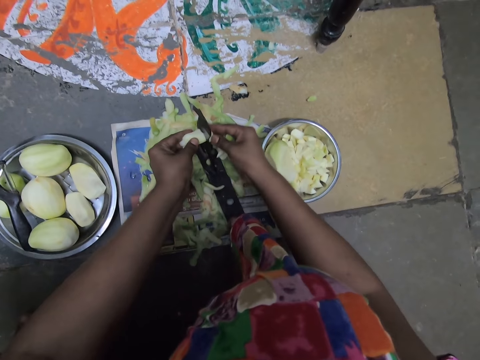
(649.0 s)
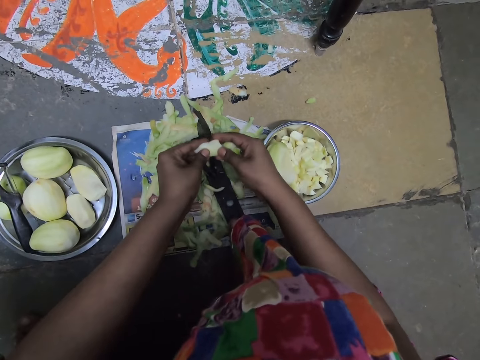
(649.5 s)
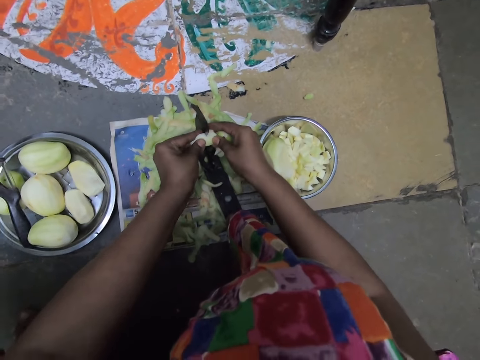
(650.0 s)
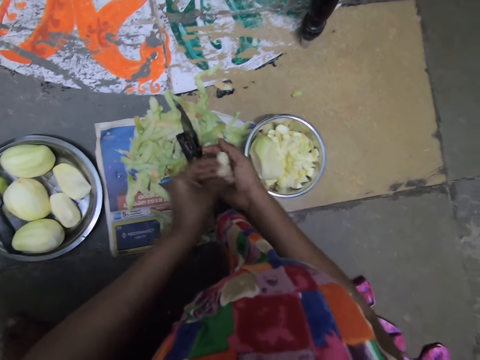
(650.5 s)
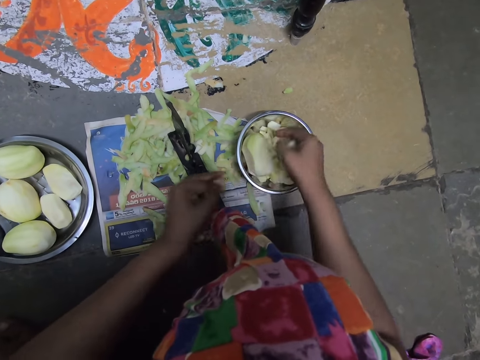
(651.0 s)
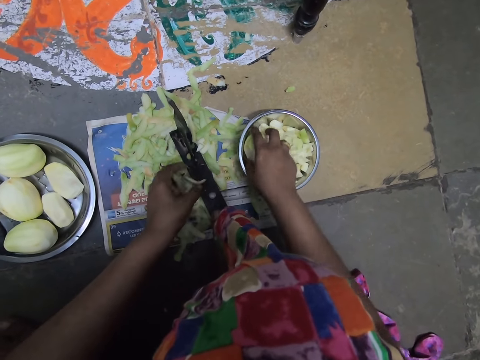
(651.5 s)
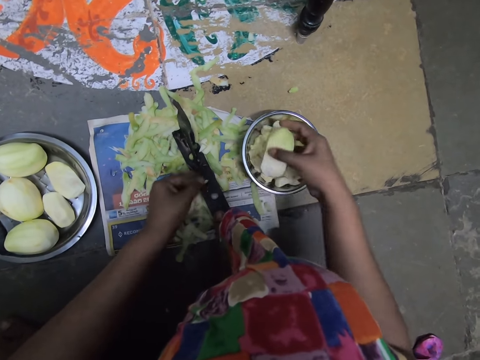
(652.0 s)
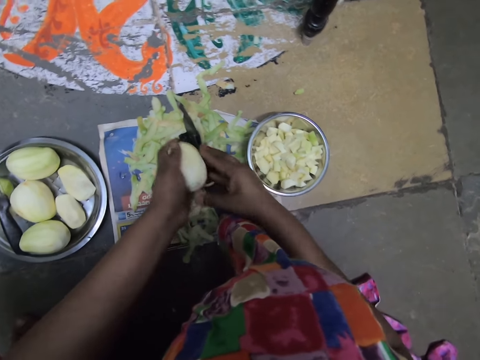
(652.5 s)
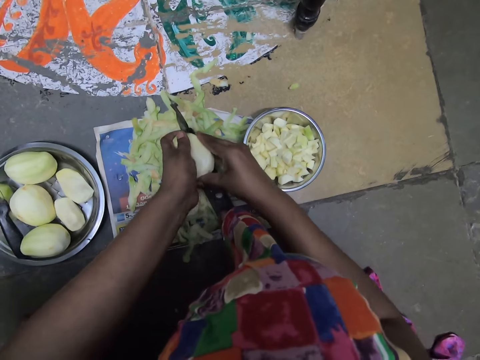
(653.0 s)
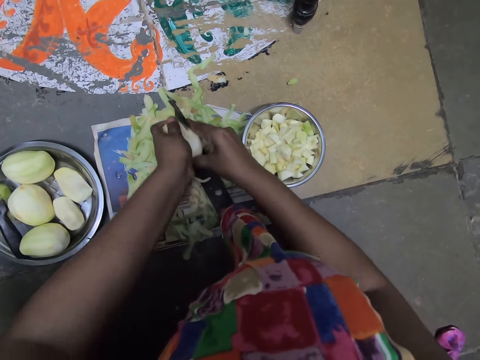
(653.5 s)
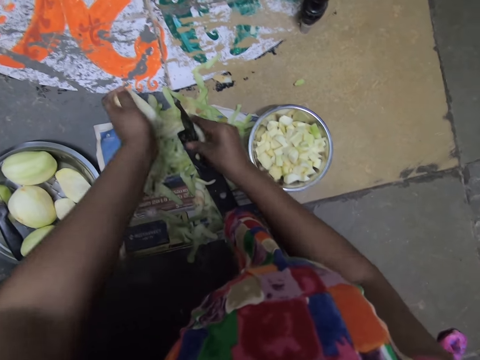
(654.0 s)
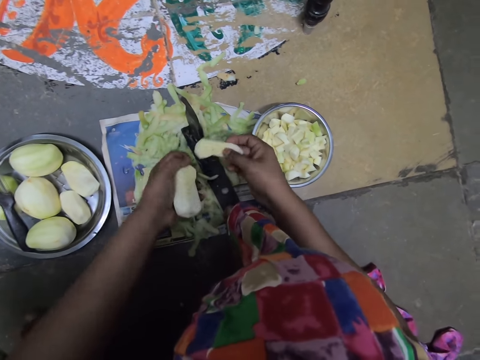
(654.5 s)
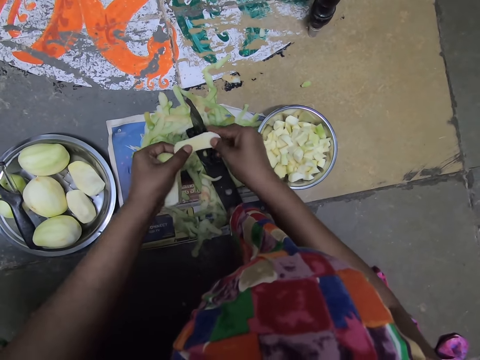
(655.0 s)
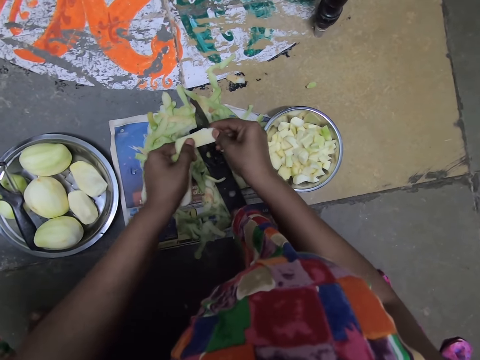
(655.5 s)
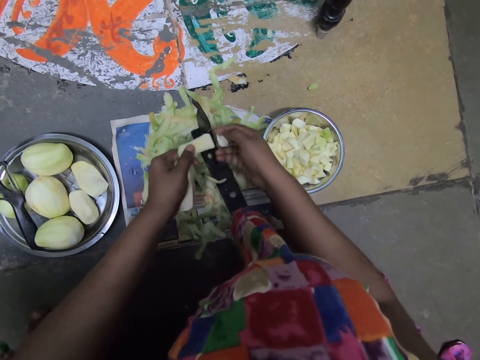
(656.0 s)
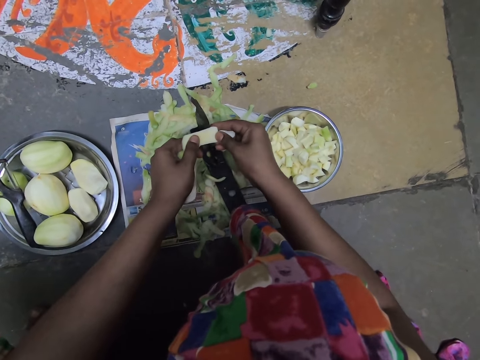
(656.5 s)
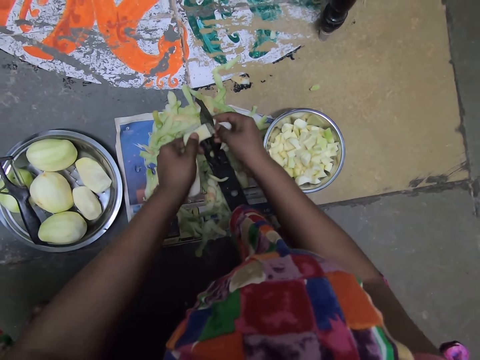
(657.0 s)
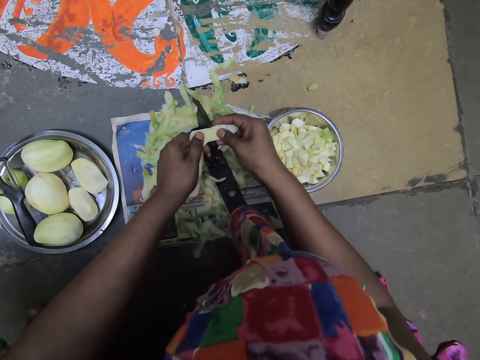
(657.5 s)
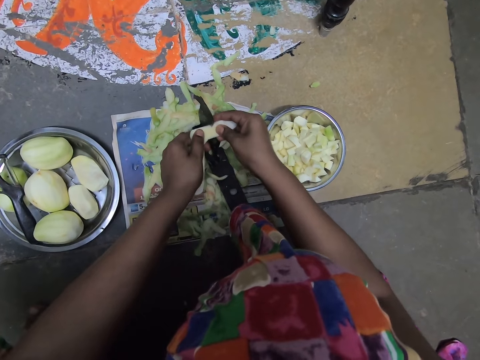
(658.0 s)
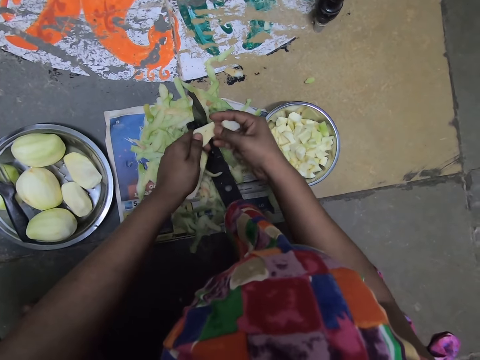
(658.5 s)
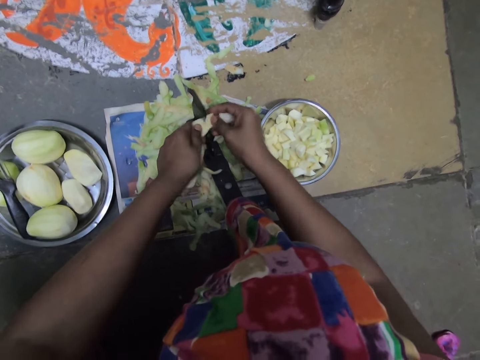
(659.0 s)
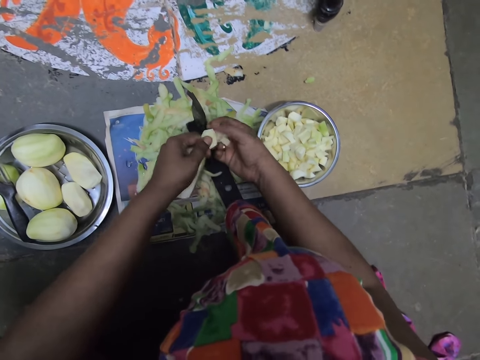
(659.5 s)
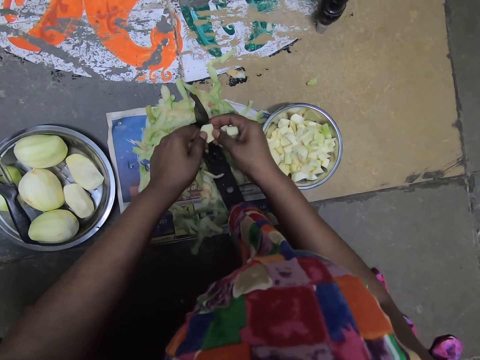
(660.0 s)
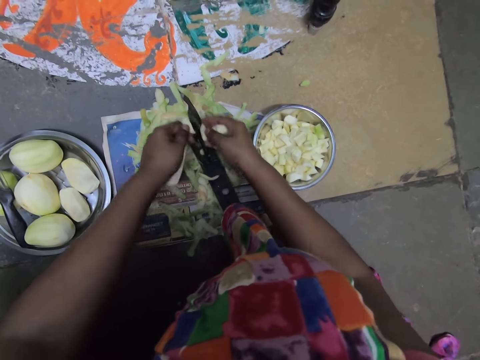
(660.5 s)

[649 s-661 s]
The camera wearer puts the potato in her right hand with her left hand. She drops the potatoes into the bowl on the floor with her right hand. She picks the potato from the bowl on the floor with her right hand. She places her left hand on the potato in her right hand. She slices the potato with the slicer on the floor with her hands. She places her left hand on the potato in her right hand. She slices the potato with the slicer on the floor with her hands.

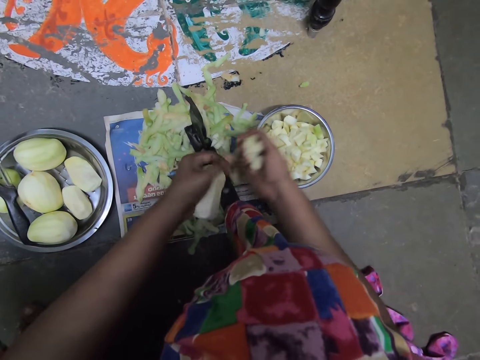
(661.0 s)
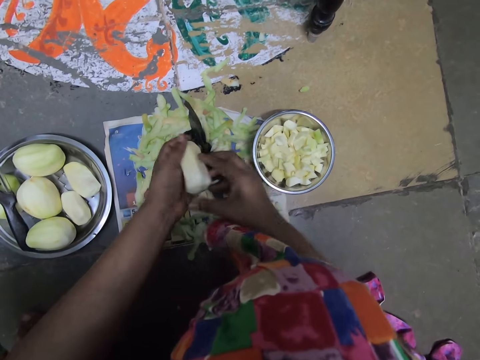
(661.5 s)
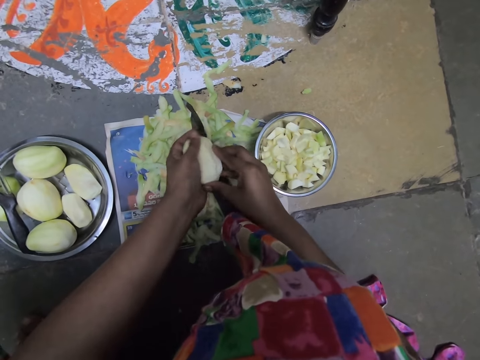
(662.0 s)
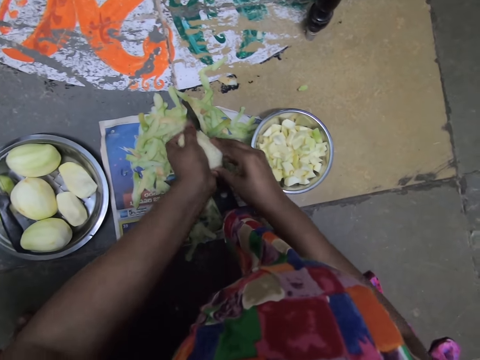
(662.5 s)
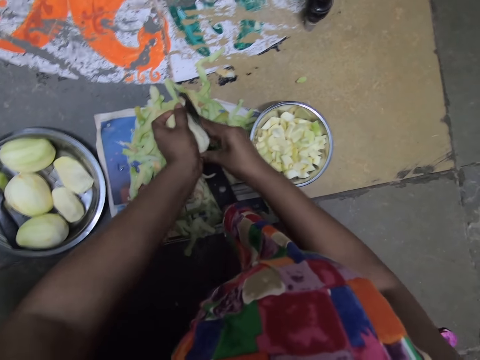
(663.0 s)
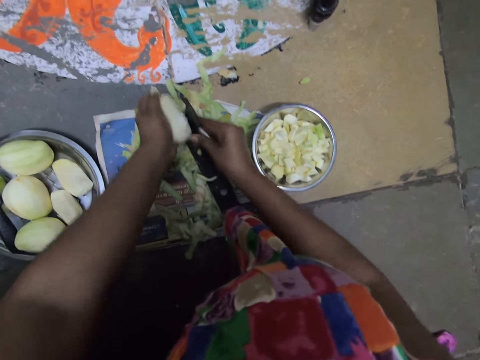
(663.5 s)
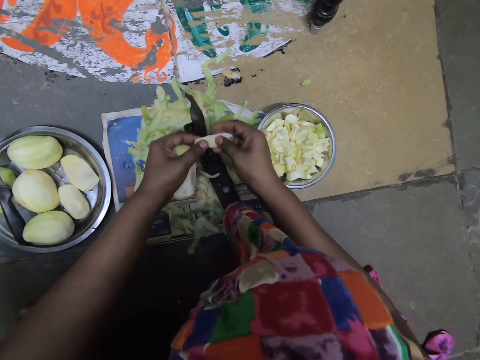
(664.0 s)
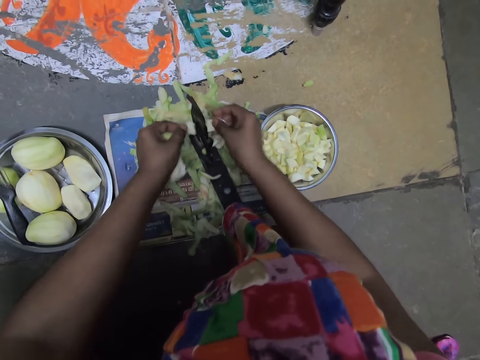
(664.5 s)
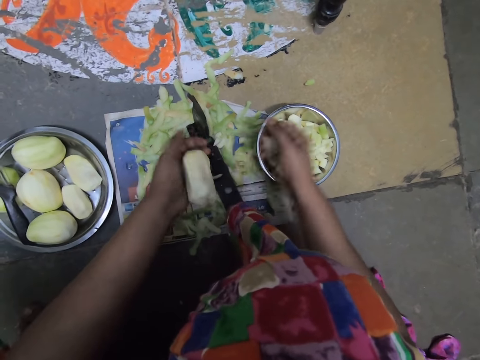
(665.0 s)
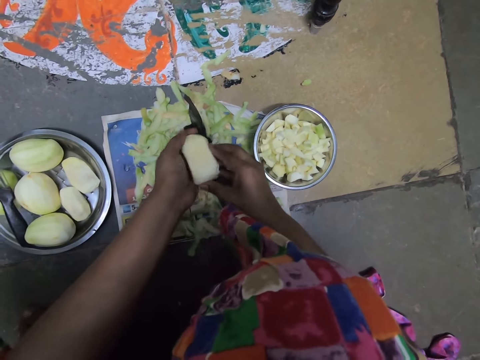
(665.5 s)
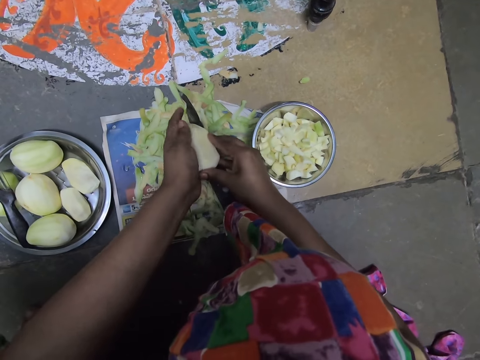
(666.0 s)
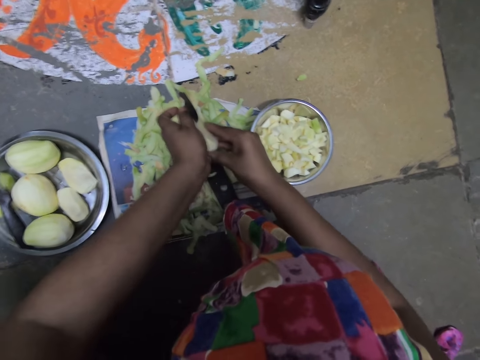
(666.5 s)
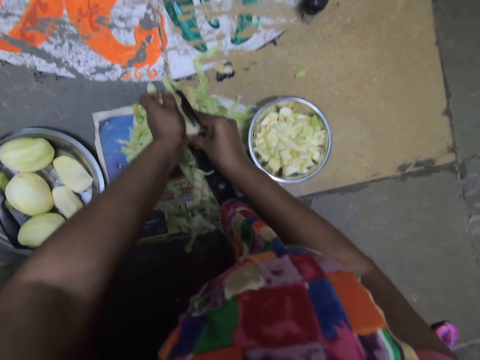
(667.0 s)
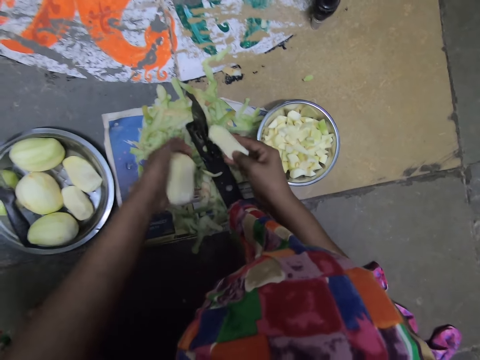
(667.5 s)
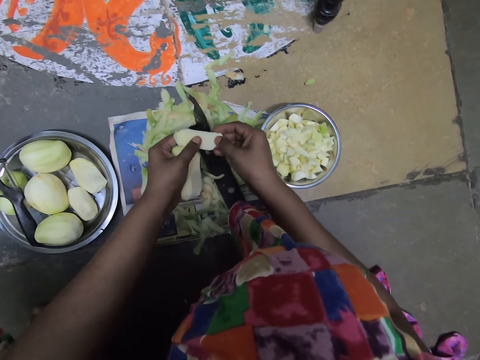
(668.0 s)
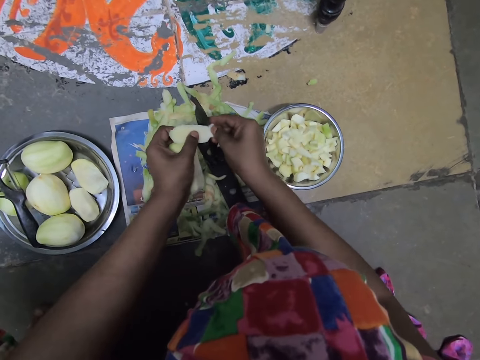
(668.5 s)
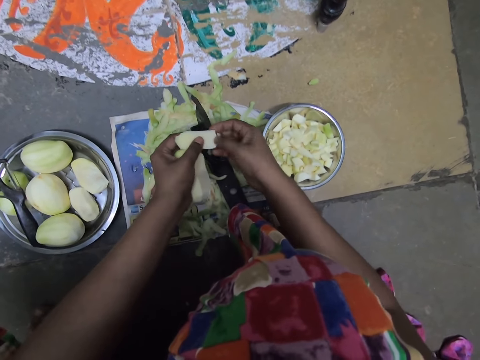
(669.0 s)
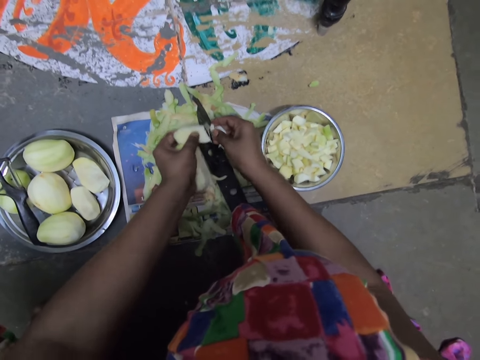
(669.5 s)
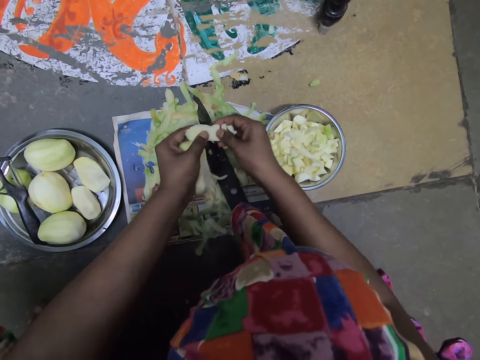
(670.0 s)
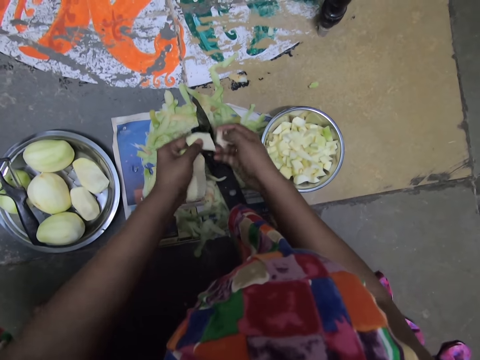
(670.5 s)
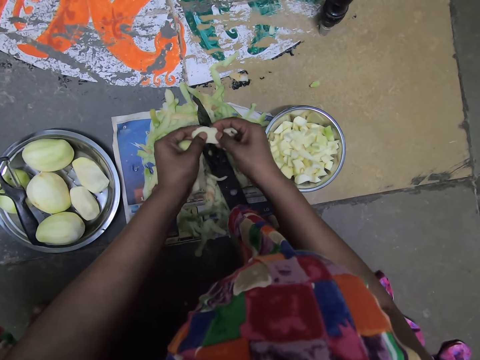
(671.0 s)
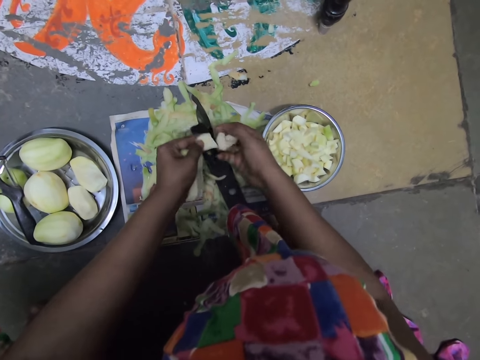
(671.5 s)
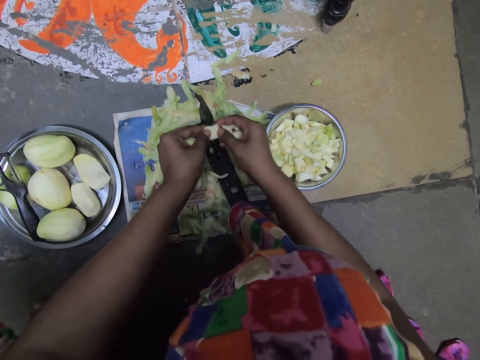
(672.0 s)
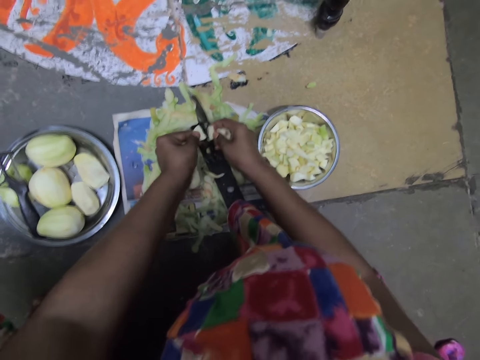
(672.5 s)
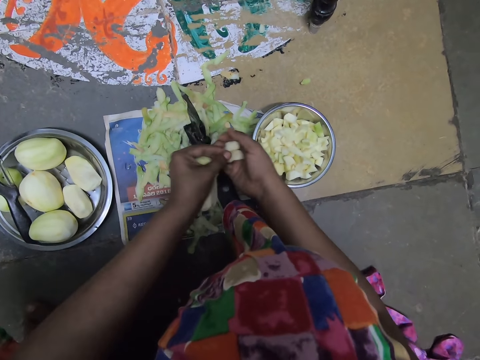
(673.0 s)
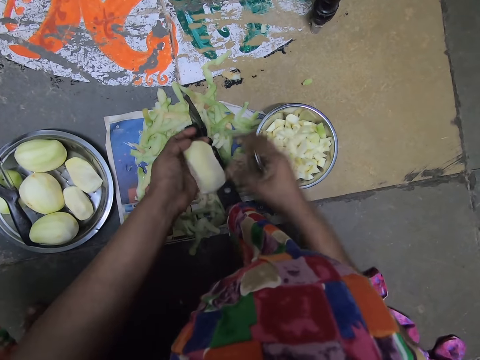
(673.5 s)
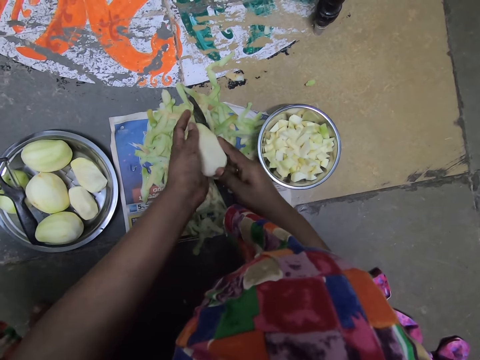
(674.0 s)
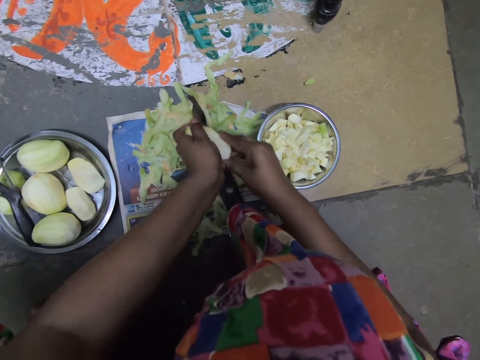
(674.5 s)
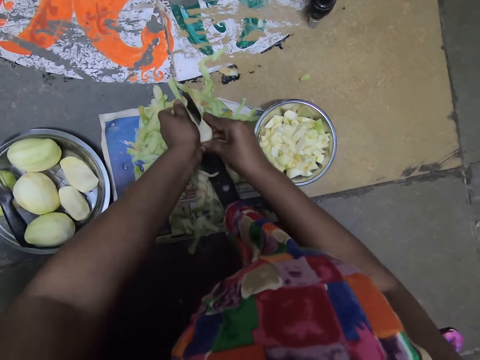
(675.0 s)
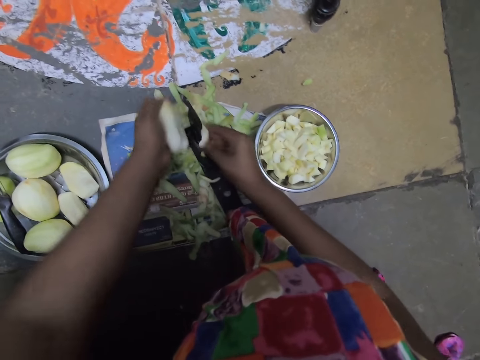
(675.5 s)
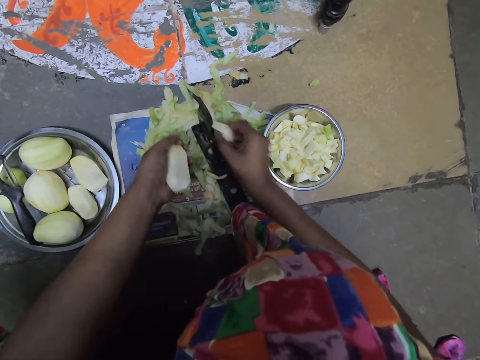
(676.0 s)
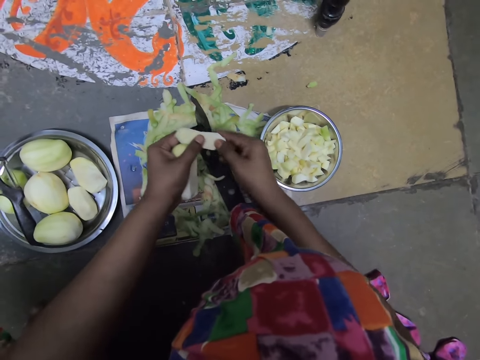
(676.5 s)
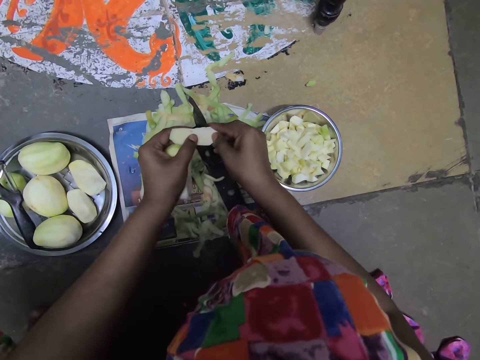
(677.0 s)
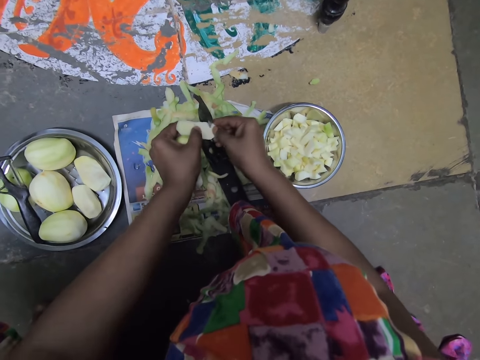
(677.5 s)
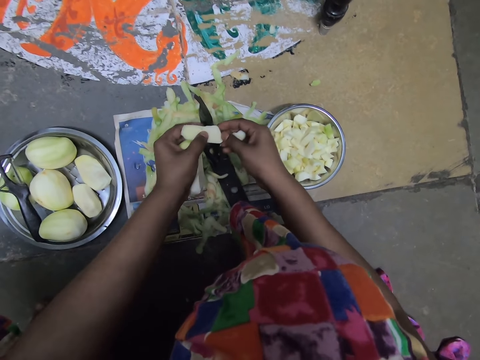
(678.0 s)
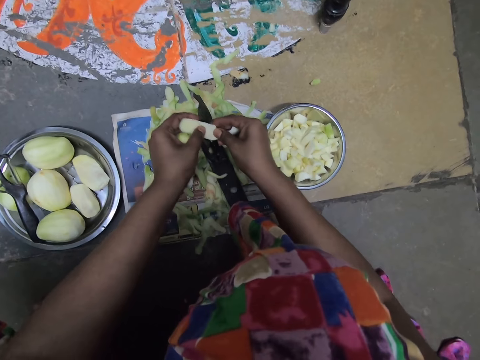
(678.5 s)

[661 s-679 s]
The camera wearer puts the potato in her right hand with her left hand. She drops the potatoes into the bowl on the floor with her right hand. She places her right hand on the potato in her left hand. She slices the potato with the slicer on the floor with her hands. She places her left hand on the potato in her right hand. She slices the potato with the slicer on the floor with her hands. She puts the potato in her right hand with her left hand. She drops the potatoes into the bowl on the floor with her right hand. She places her right hand on the potato in her left hand. She slices the potato with the slicer on the floor with her hands. She places her left hand on the potato in her right hand. She does it again. She puts the potato in her right hand with her left hand. She drops the potatoes into the bowl on the floor with her right hand. She places her right hand on the potato in her left hand. She slices the potato with the slicer on the floor with her hands. She places her left hand on the potato in her right hand. She slices the potato with the slicer on the floor with her hands.
